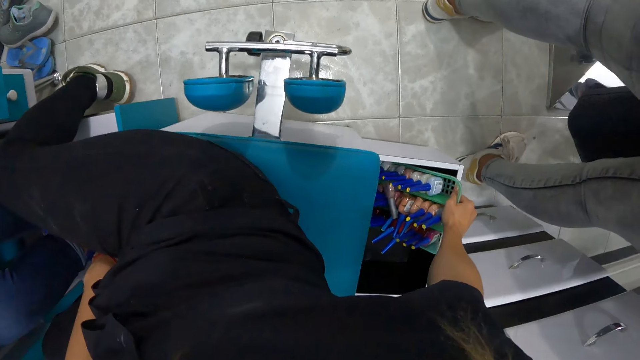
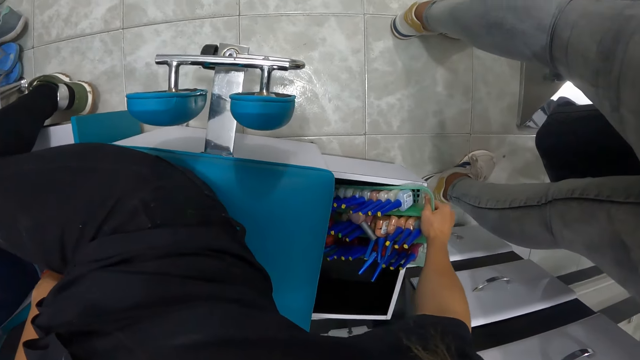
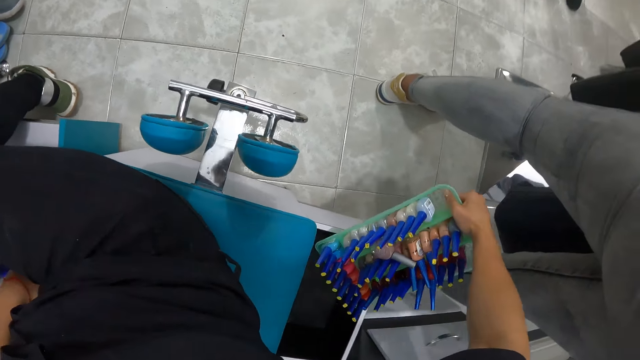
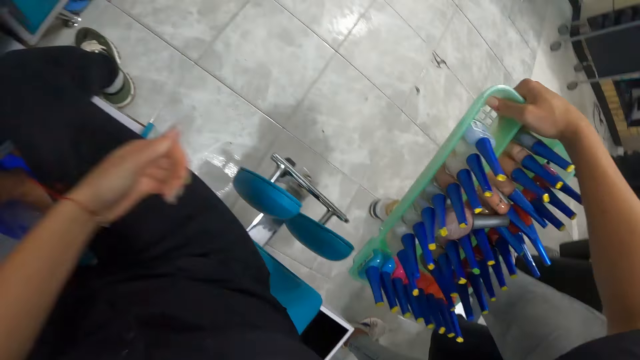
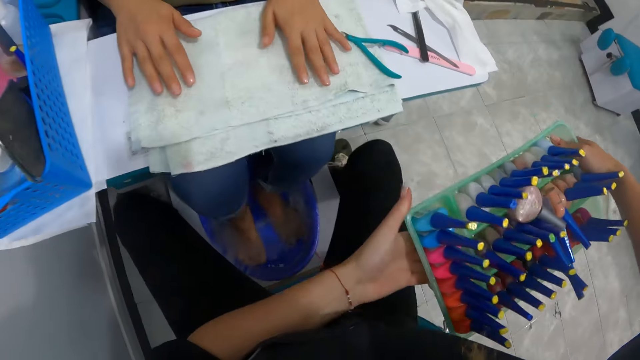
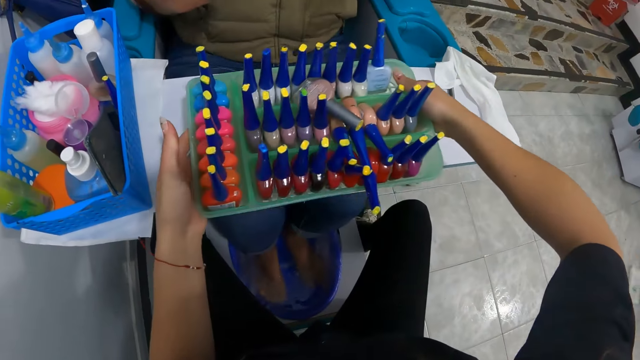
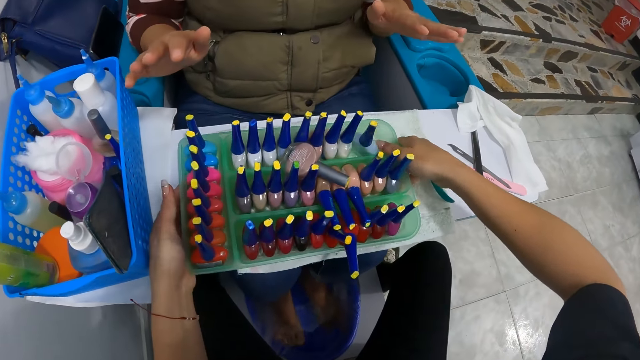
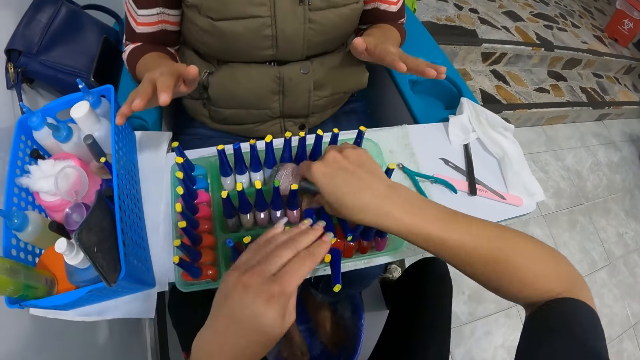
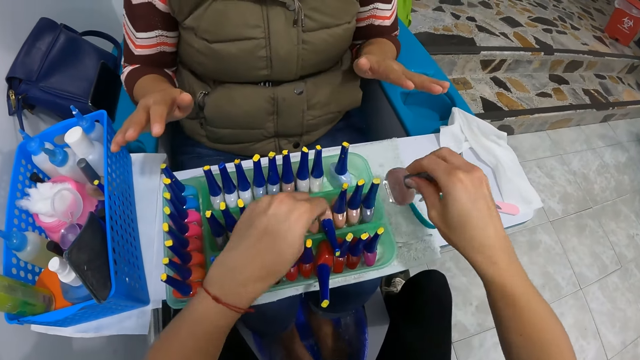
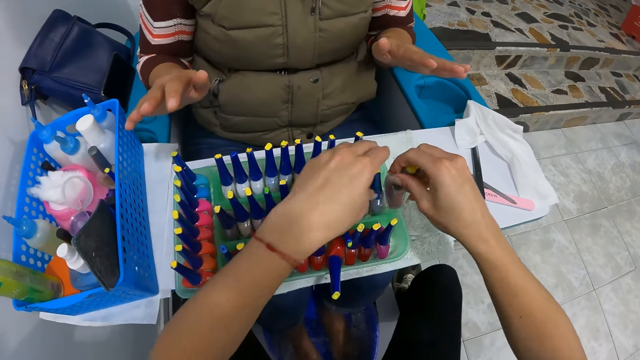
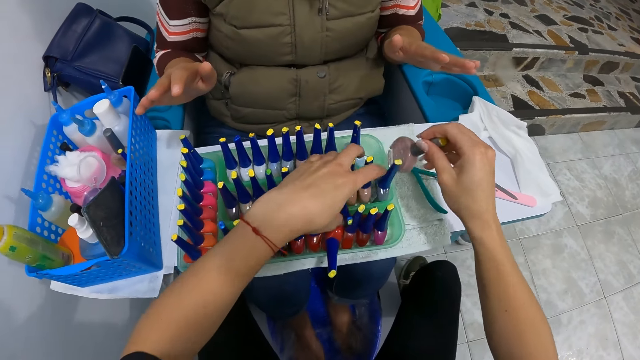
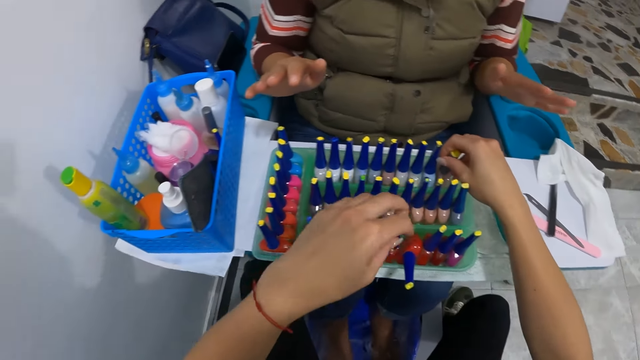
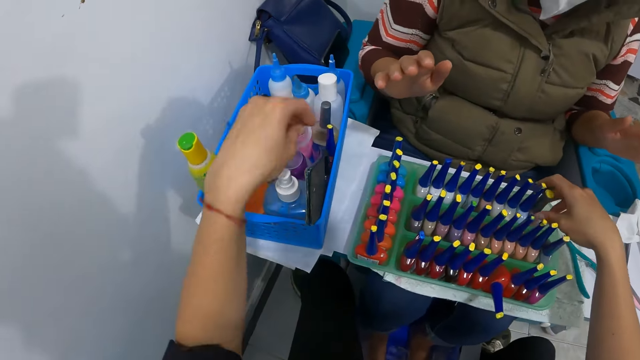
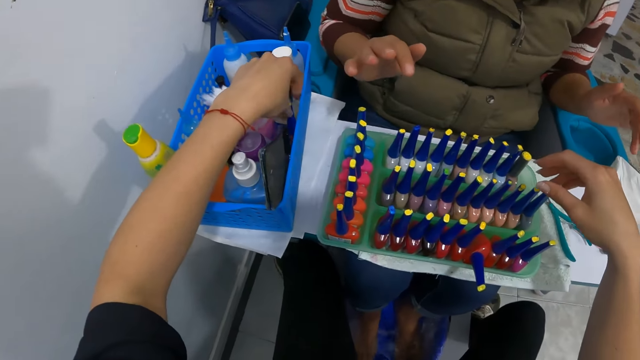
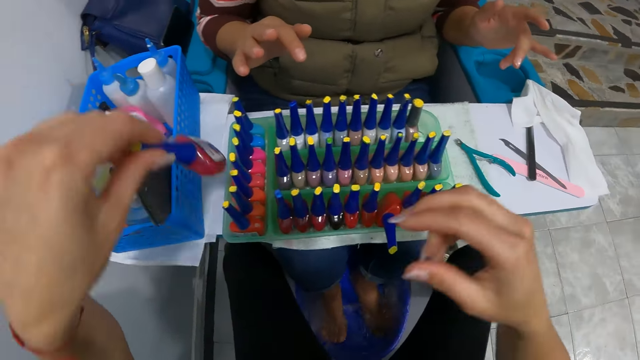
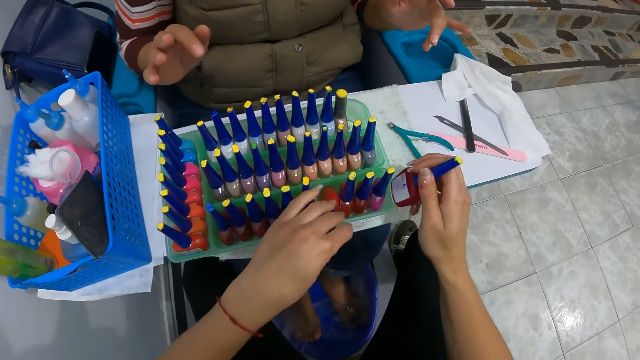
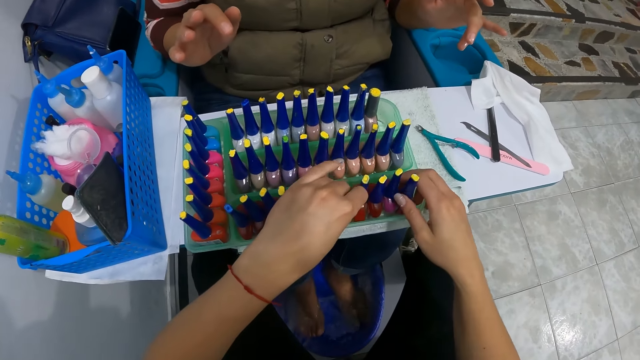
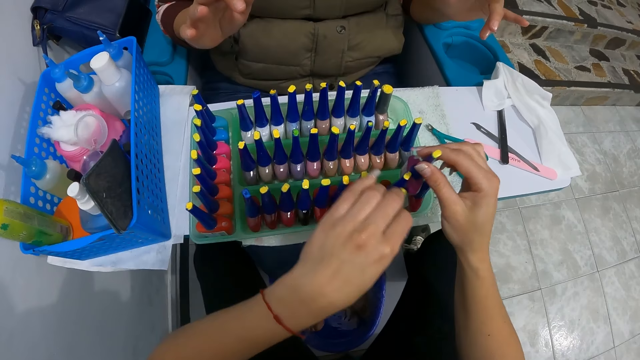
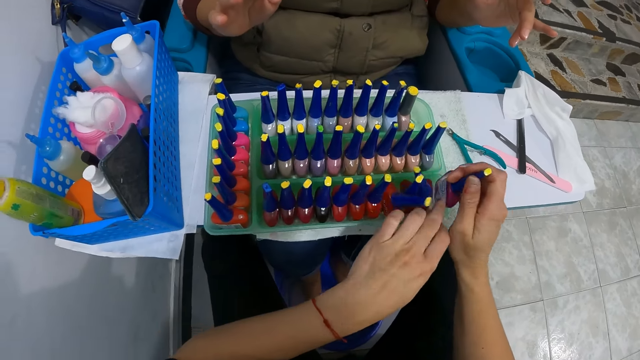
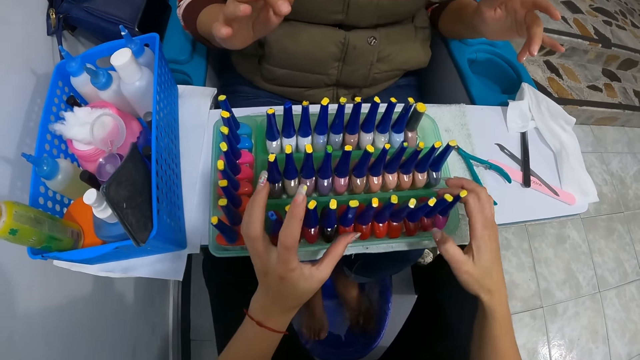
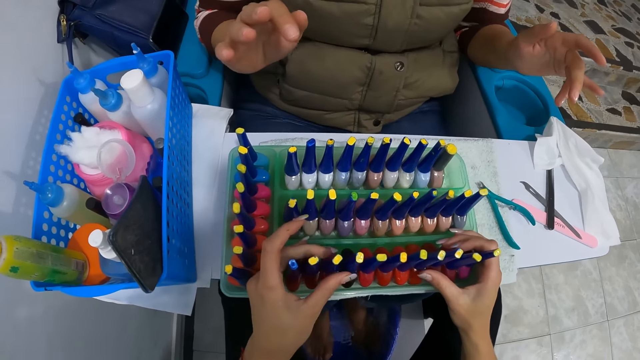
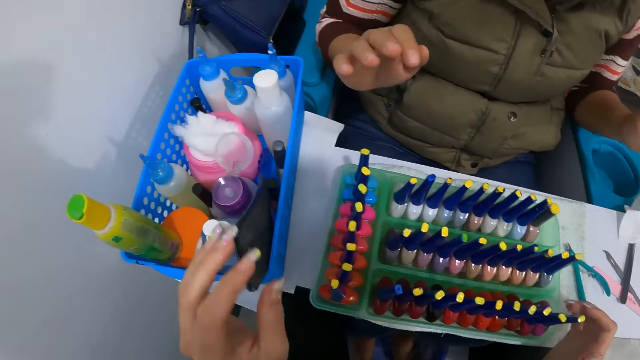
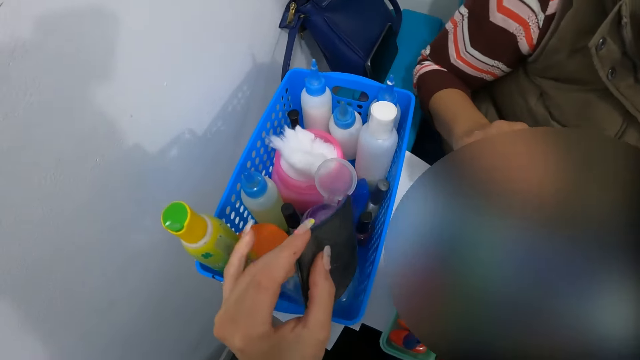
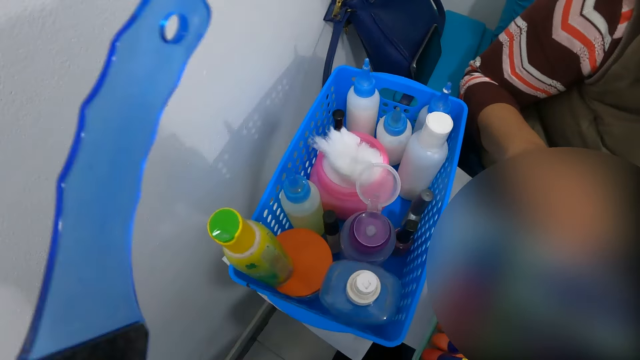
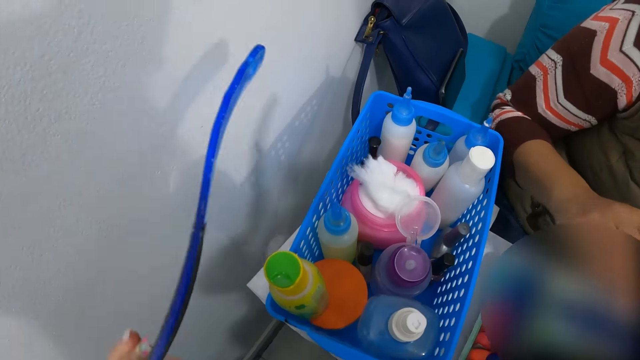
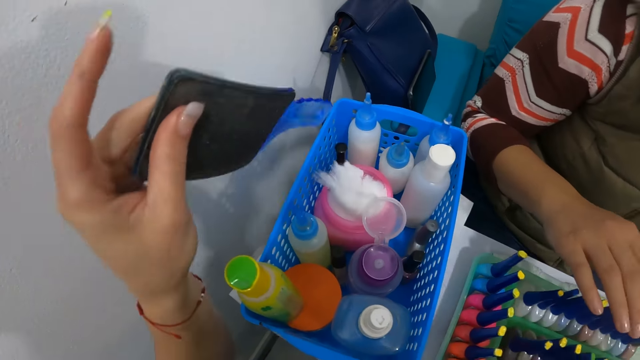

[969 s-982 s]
The camera wearer holds the basket with both hands. She drops the basket on the table with both hands. She picks up a bottle of nail polish from the basket with her right hand. She arranges the nail polish on the nail holder. She drops the bottle of nail polish into the basket with her right hand. She picks up a bottle of nail polish from the basket with her left hand. She transfers the bottle of nail polish from her left hand to her right hand. She drops the bottle of nail polish into the basket with her right hand. She picks up a bottle of nail polish from the basket with her right hand. She arranges the nail polish on the nail holder. She drops the bottle of nail polish into the basket with her right hand. She picks up the callus remover from the basket with her left hand. She puts a foot file aside.

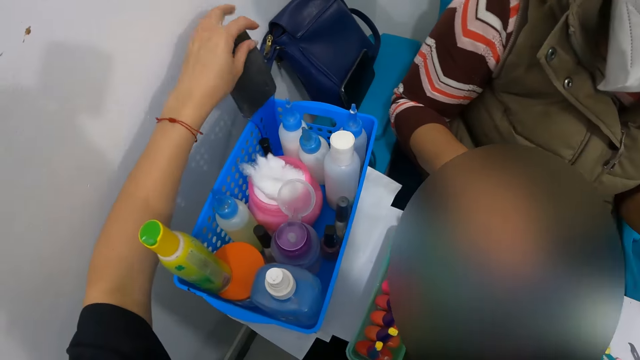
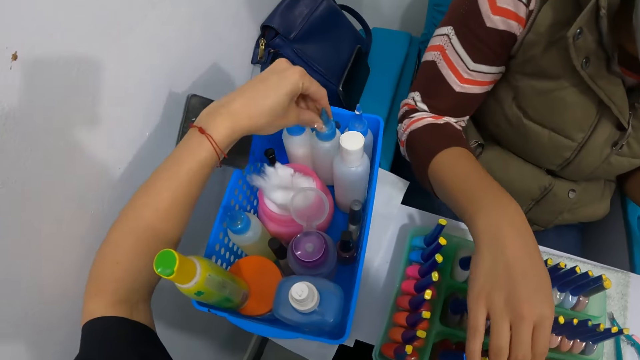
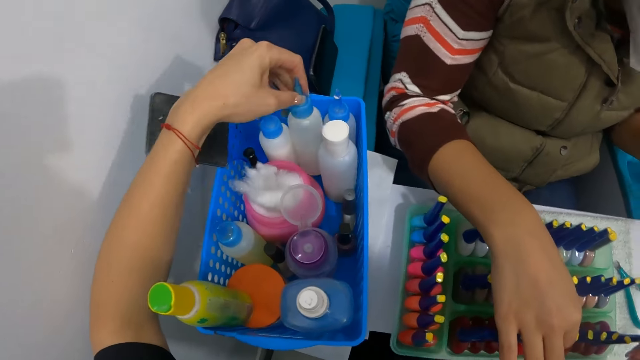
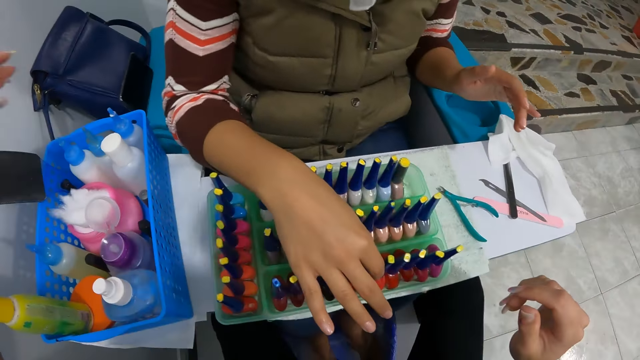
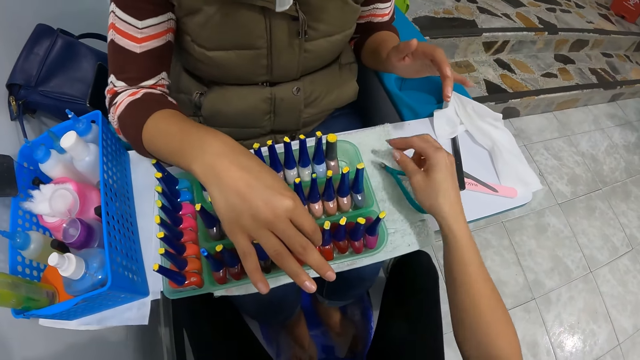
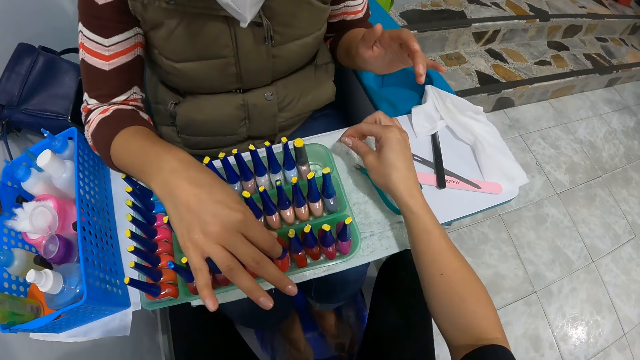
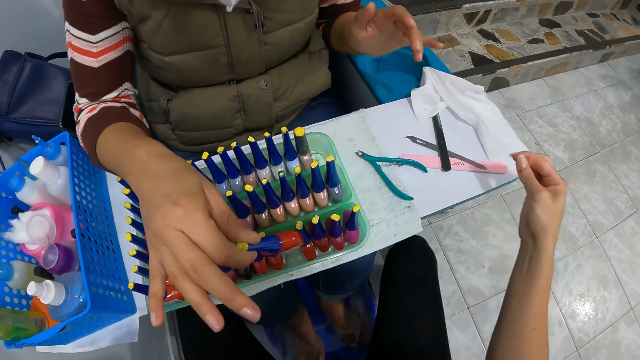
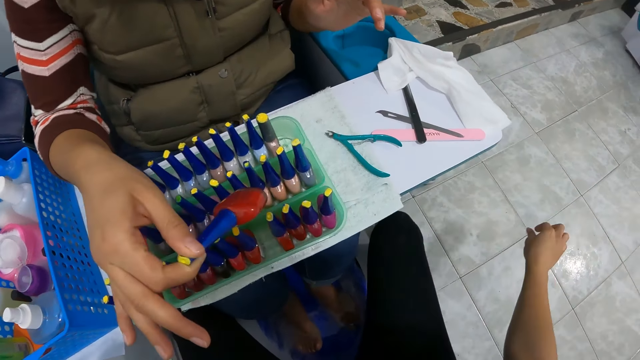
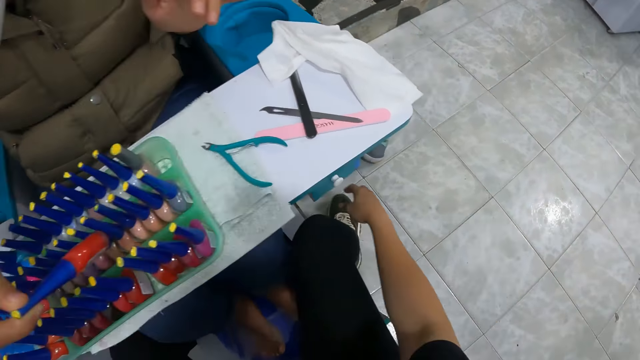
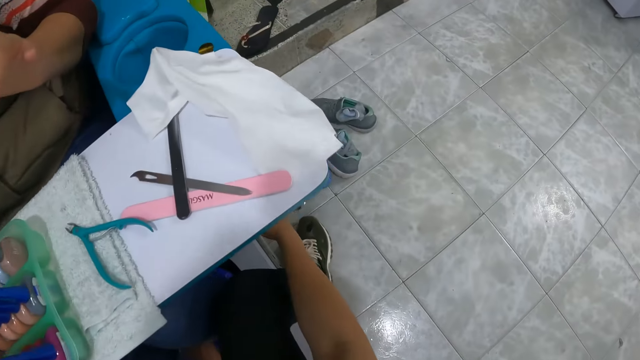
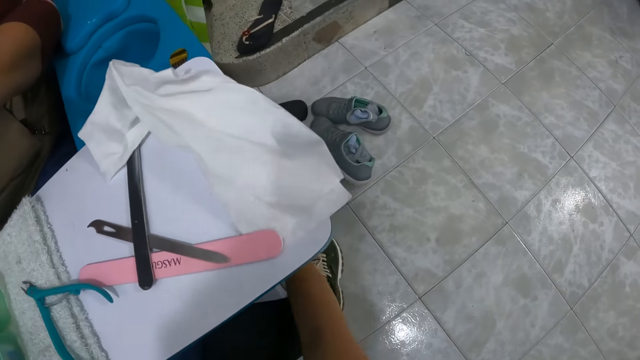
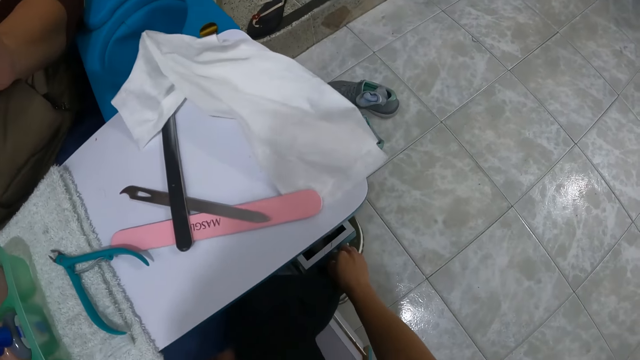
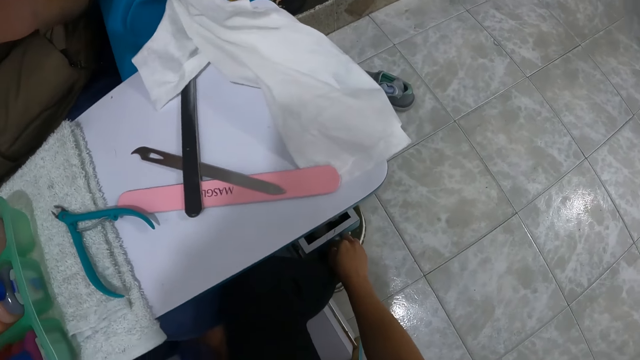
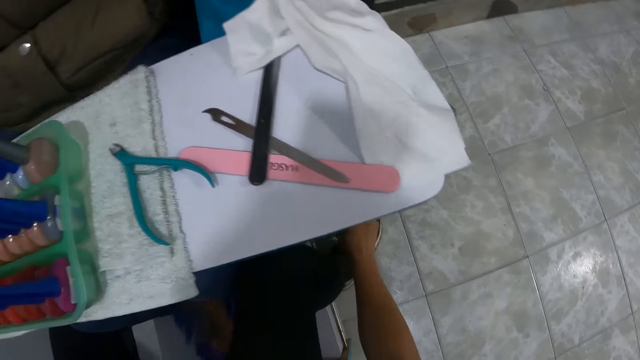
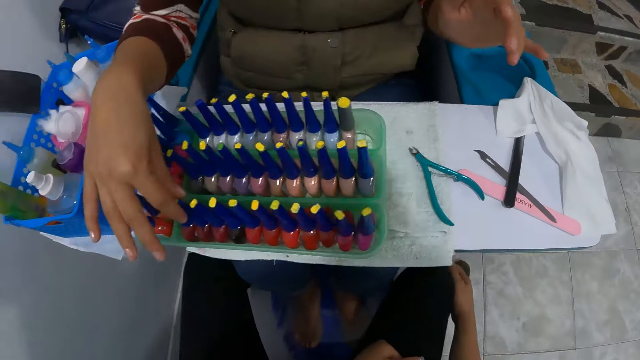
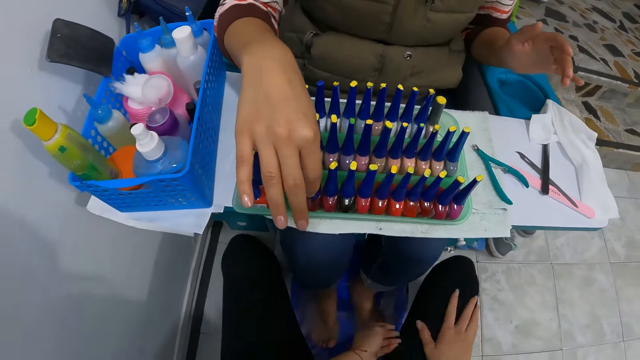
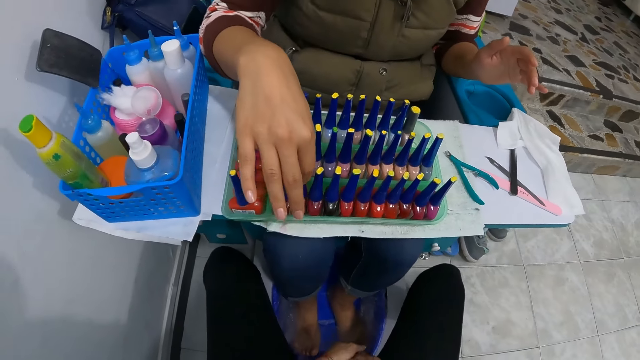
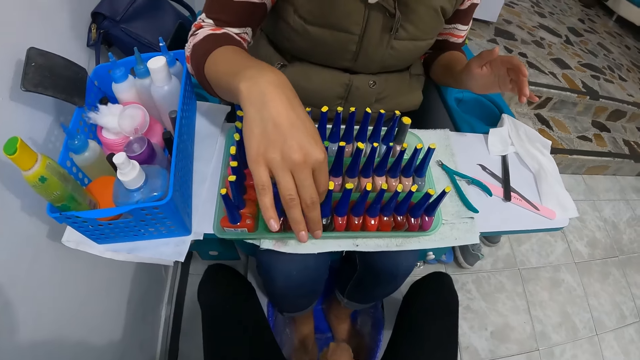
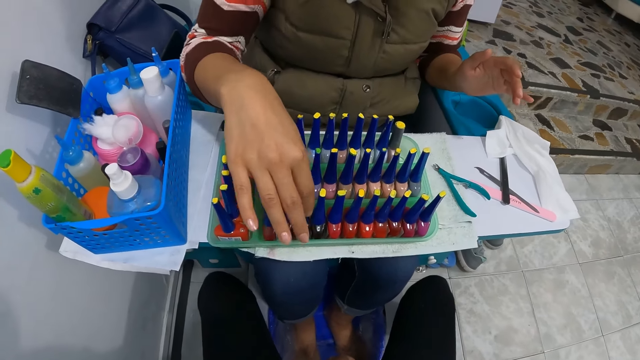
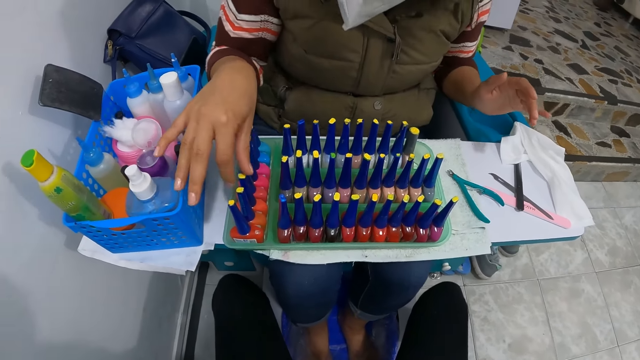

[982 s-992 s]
The camera wearer drops the callus remover into the basket with her left hand. She picks up a bottle from the basket with her left hand. She holds the bottle. The woman touches bottles of nail polish in the basket with her right hand. The camera wearer drops the bottle into the basket with her right hand. She picks up a finger nail from the table with her right hand. The woman picks up a bottle of nail polish from the basket with her right hand. The camera wearer throws the finger nail on the floor with her right hand. She opens a drawer with her right hand. She closes the drawer with her right hand. The woman touches bottles of nail polish in the basket with her right hand.
